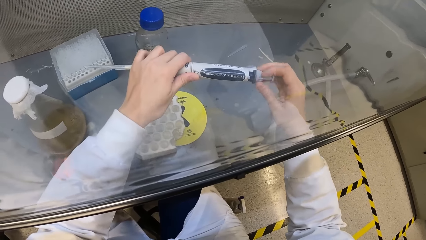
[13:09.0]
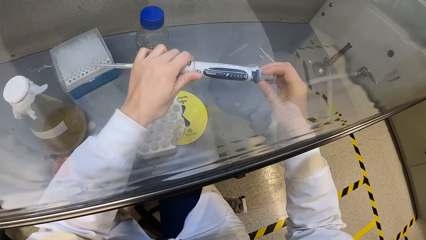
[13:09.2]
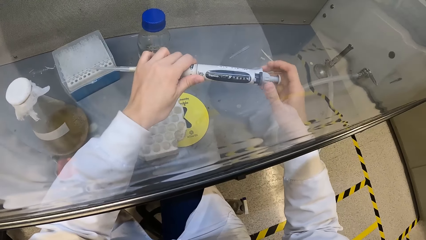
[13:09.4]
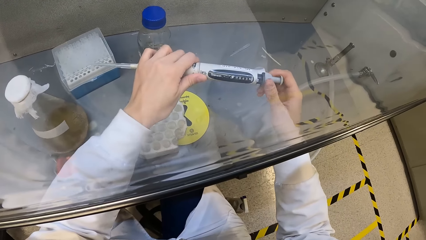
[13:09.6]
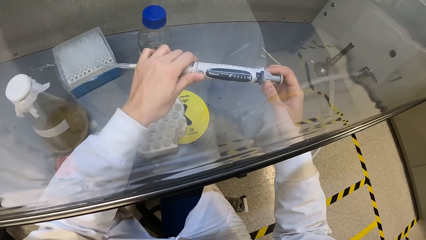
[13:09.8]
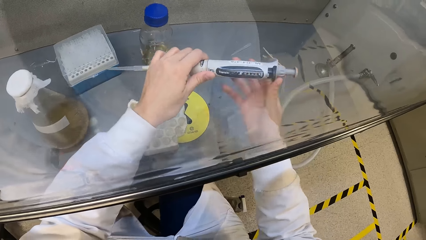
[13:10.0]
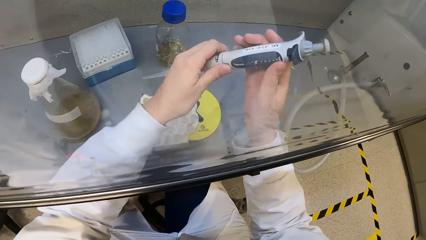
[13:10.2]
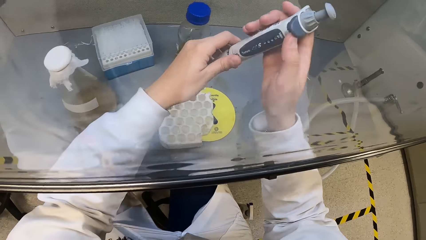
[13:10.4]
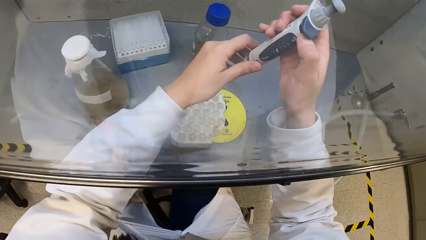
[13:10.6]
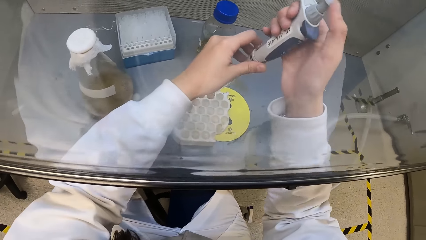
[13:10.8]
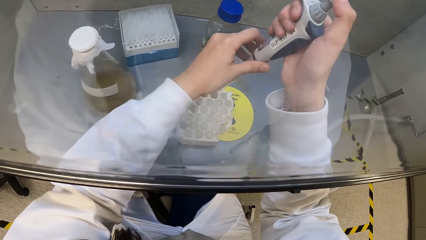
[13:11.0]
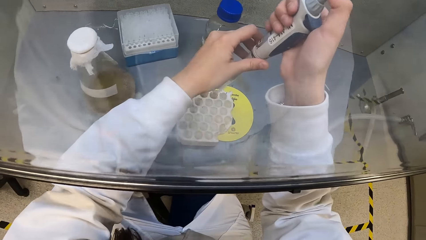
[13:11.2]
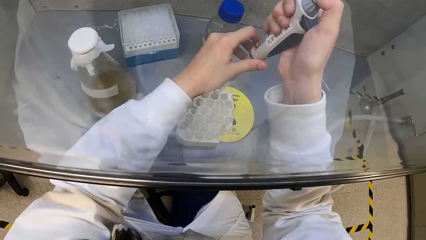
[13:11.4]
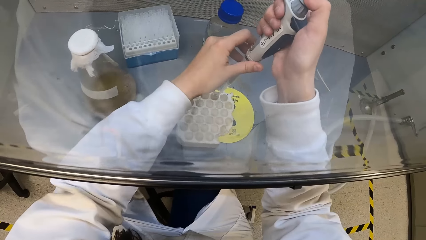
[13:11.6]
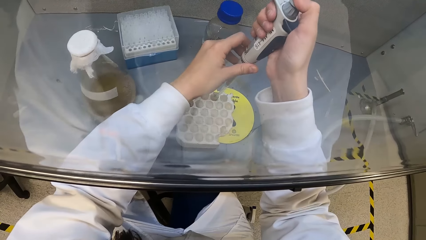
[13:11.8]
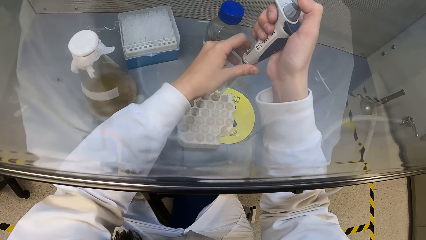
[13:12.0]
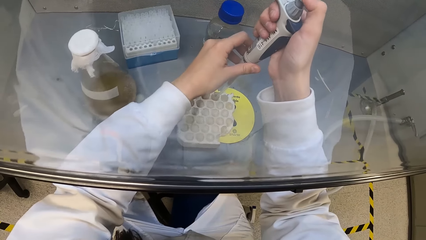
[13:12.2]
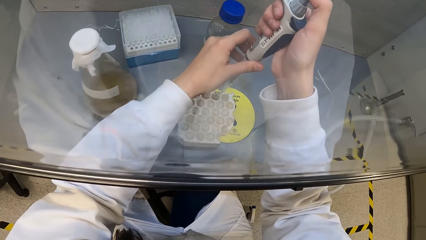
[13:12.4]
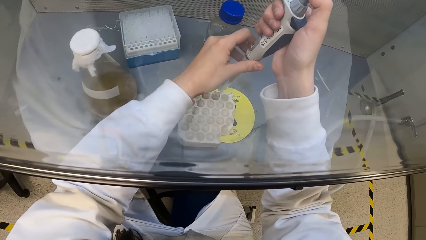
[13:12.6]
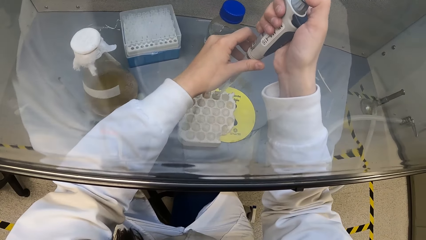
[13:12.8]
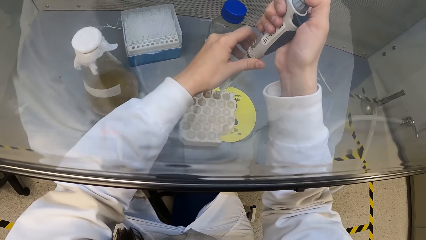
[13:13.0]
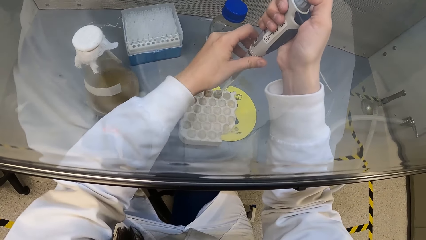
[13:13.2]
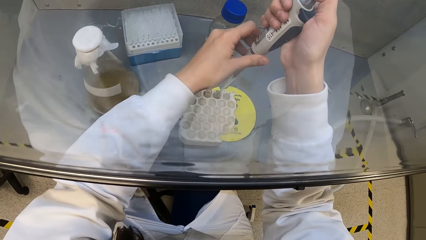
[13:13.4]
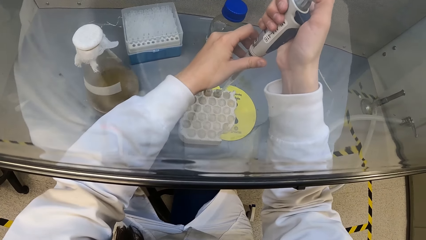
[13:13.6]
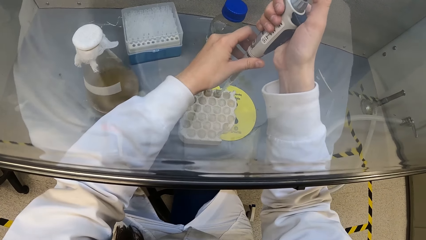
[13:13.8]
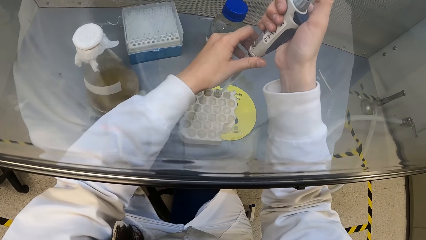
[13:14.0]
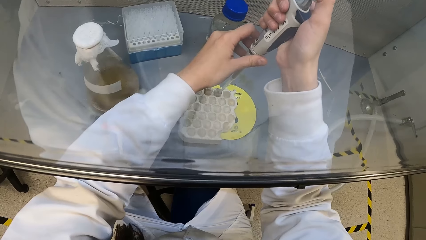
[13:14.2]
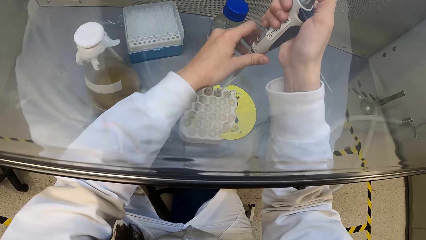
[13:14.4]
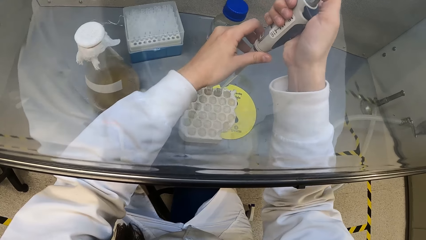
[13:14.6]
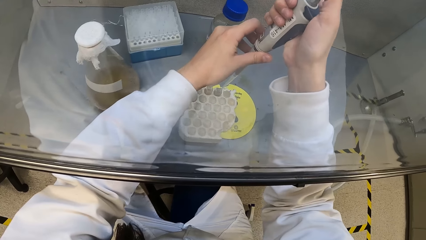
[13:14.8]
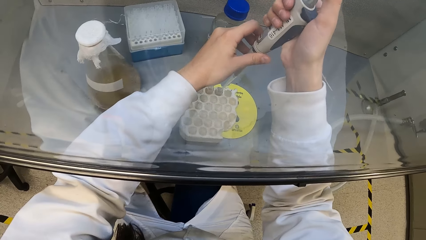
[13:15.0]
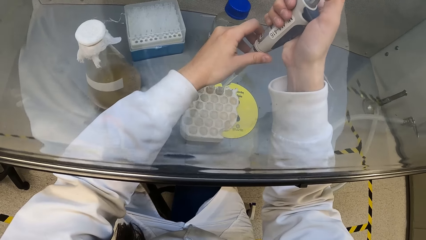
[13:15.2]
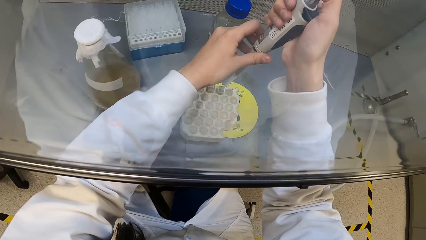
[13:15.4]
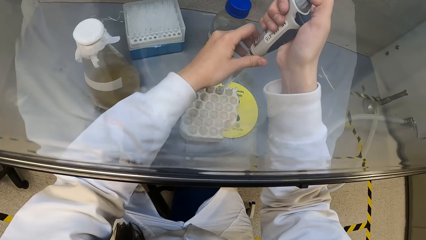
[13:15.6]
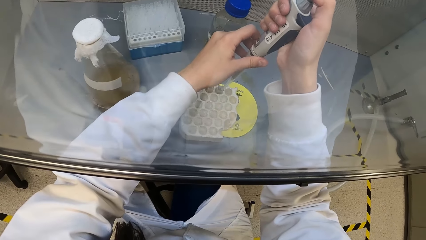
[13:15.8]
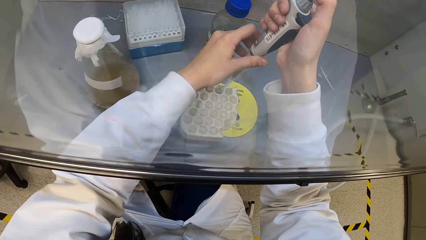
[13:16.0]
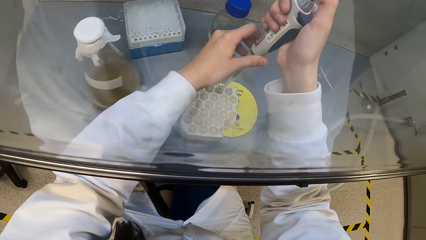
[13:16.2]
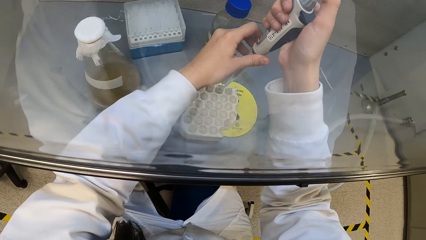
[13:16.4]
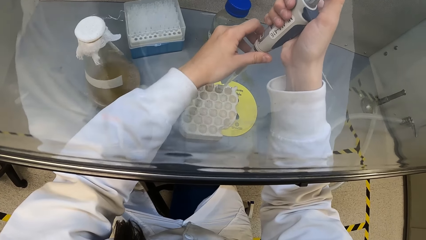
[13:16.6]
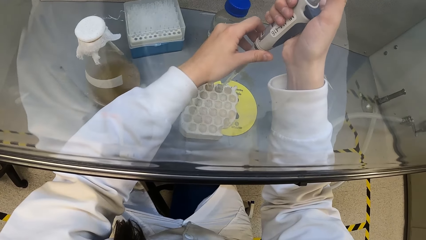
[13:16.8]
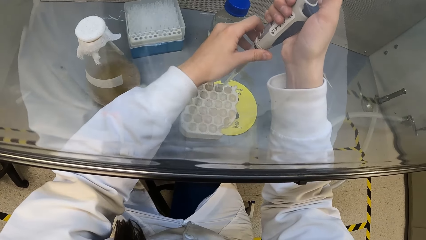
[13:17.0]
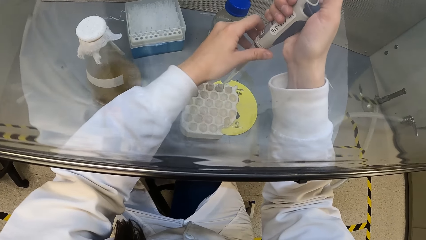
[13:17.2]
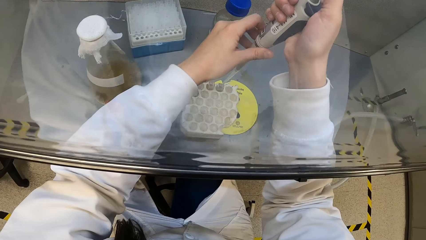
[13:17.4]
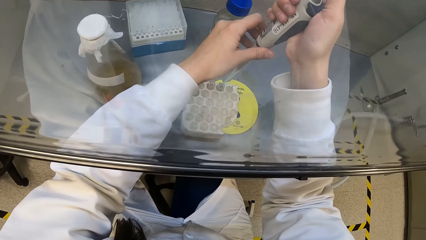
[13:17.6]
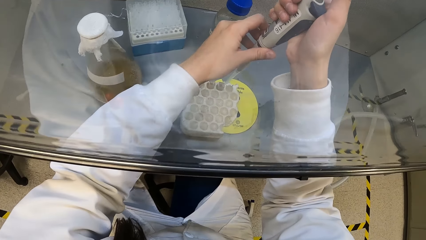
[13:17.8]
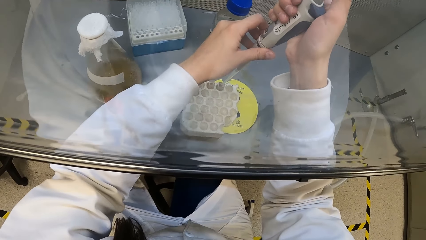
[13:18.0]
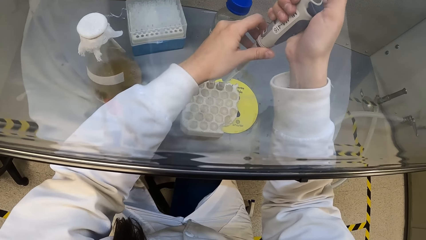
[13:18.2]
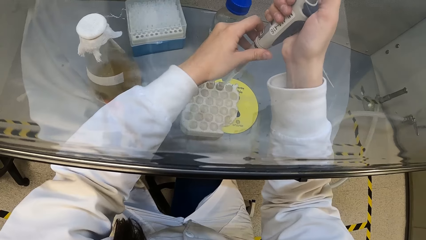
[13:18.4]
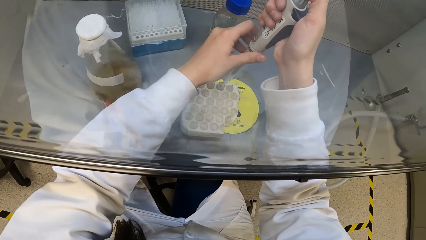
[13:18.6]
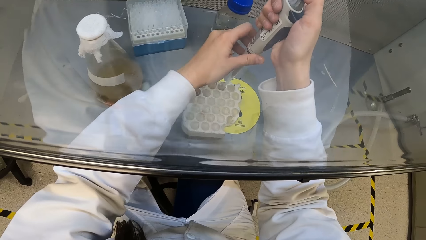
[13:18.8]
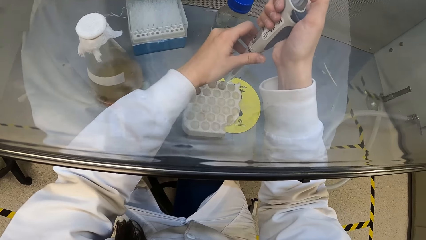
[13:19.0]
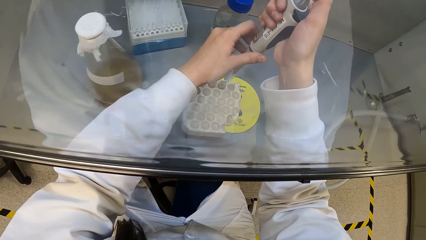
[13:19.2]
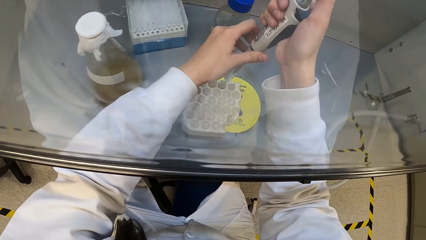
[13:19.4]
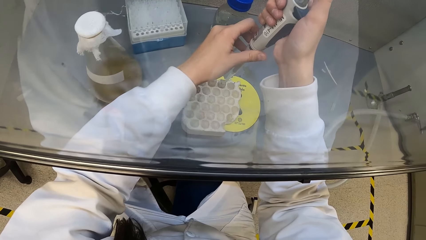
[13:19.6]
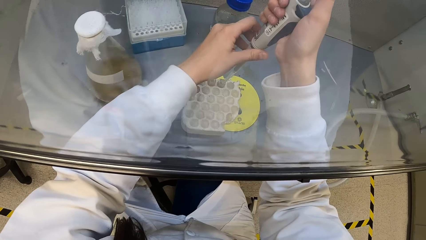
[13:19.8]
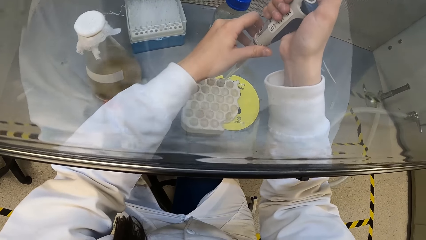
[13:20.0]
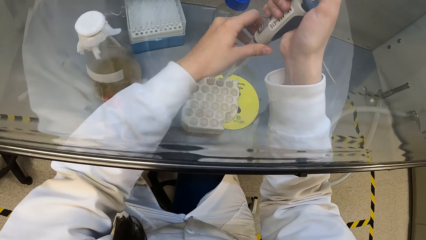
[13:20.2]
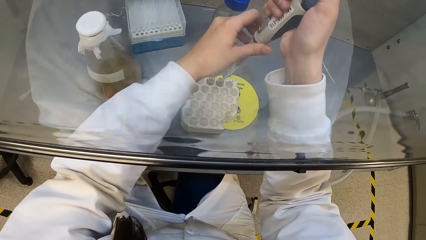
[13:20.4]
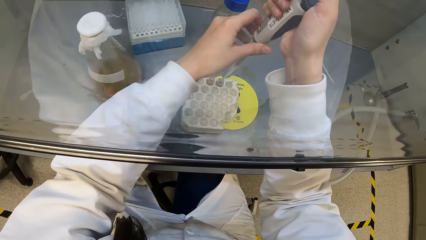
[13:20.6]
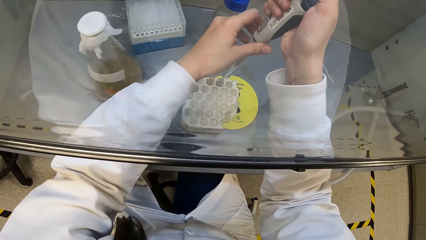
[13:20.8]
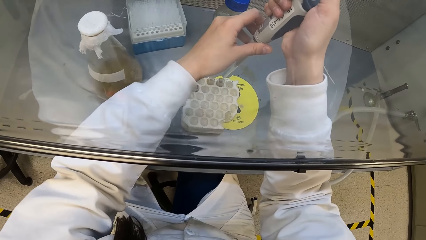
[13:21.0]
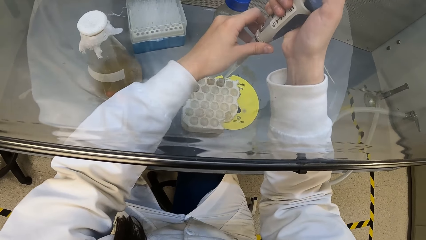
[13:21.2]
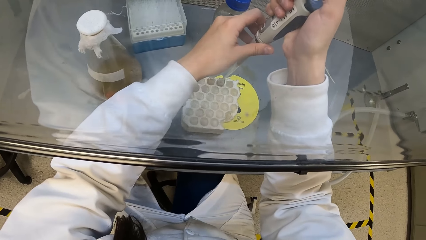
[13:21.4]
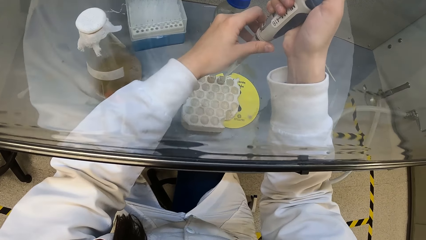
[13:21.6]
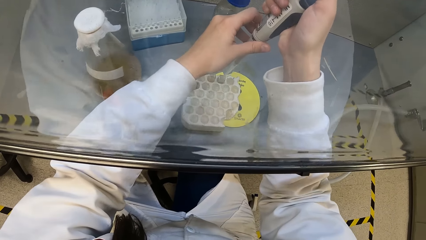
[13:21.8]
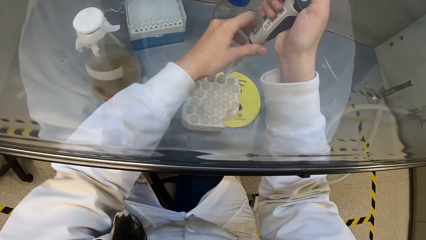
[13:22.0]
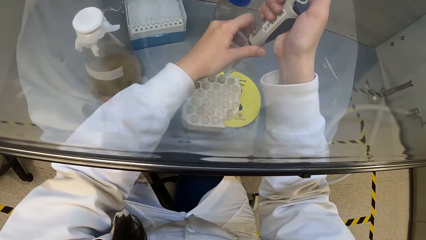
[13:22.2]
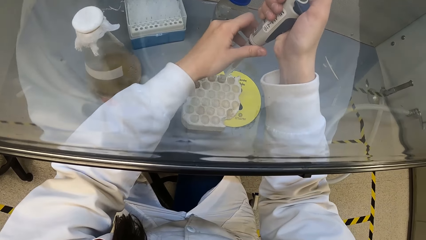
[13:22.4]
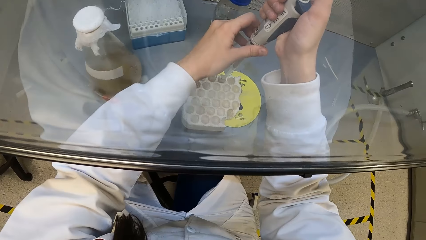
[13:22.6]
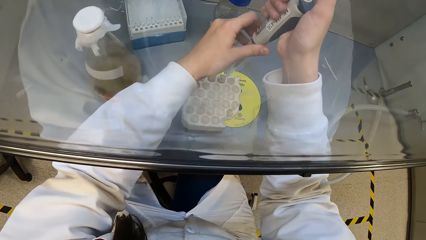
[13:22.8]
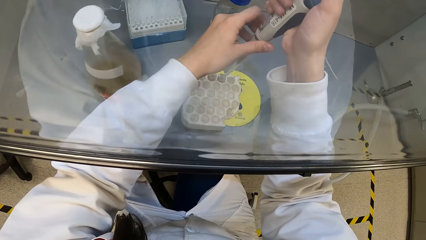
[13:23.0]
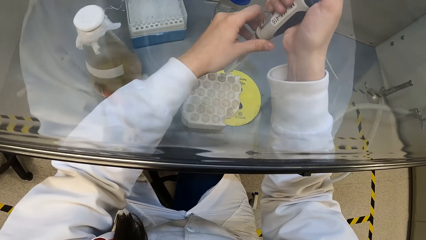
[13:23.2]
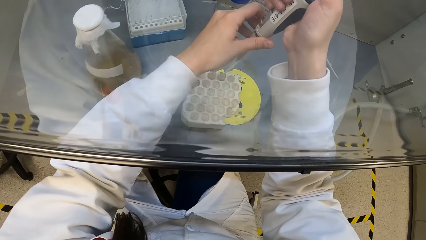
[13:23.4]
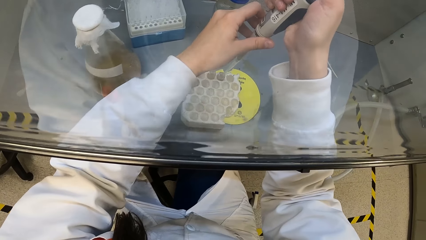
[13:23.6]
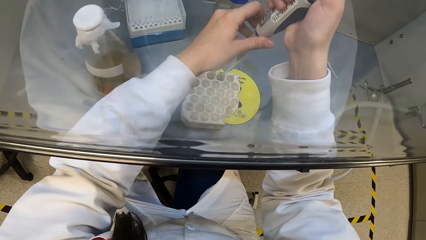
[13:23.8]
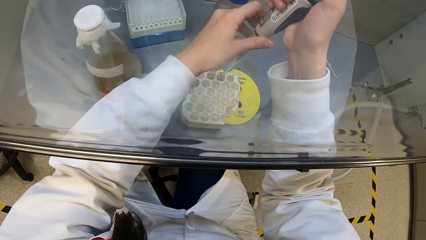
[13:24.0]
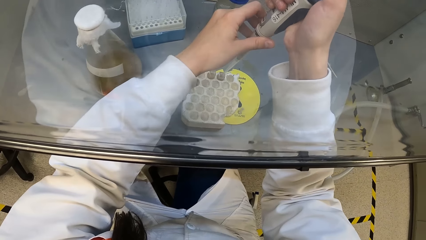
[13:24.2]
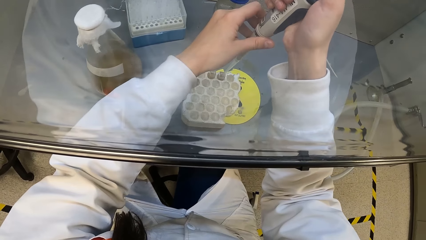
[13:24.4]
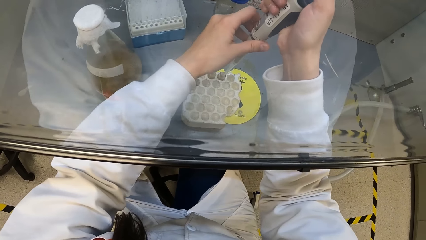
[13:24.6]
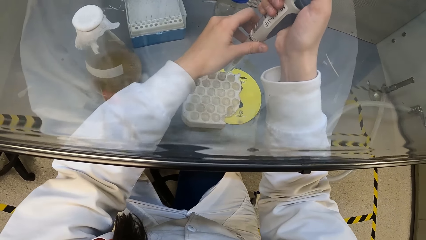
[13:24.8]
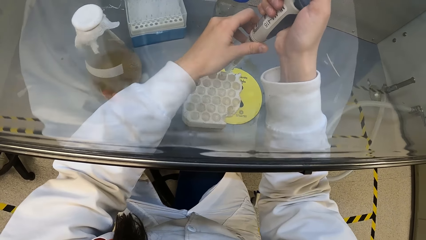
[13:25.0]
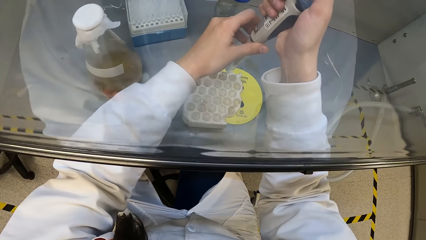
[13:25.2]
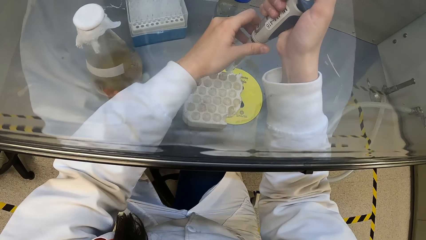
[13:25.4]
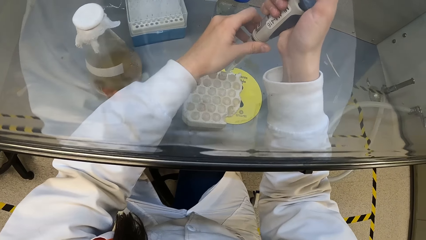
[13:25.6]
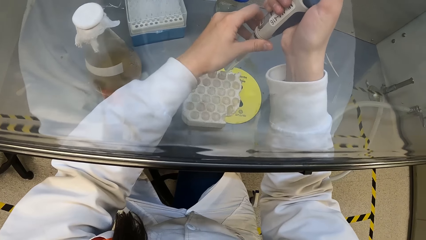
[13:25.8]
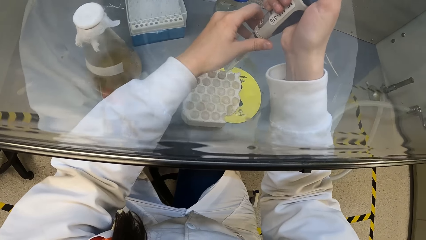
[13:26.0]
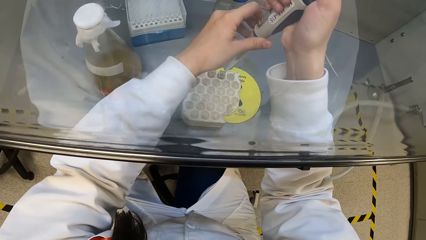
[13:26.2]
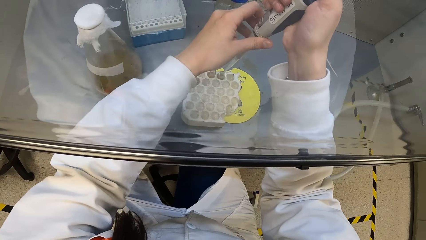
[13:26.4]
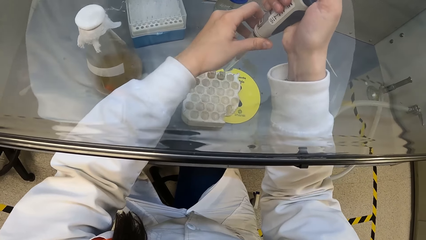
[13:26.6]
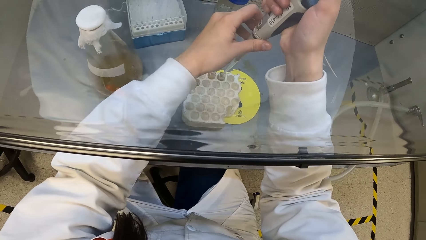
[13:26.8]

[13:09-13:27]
The camera wearer presses the micropipette in her left hand with her right hand. She puts the liquid in the micropipette in her left hand into the test tube in the tube rack in the fume cupboard.
